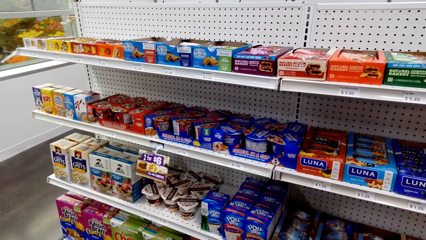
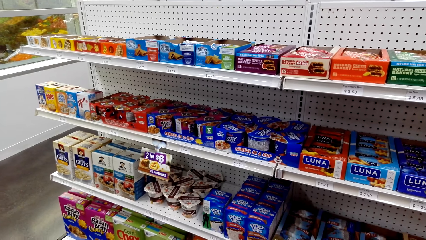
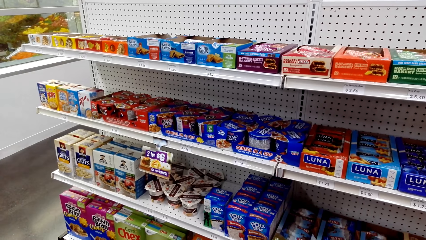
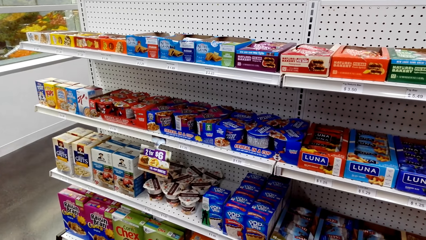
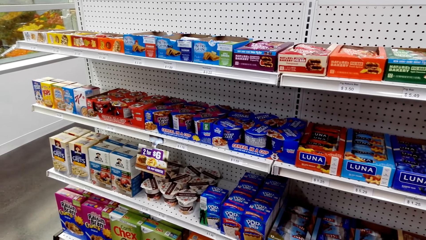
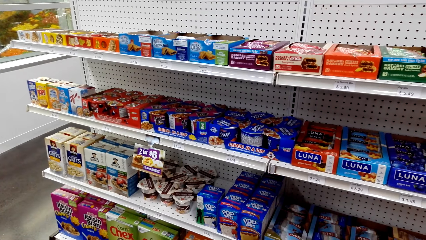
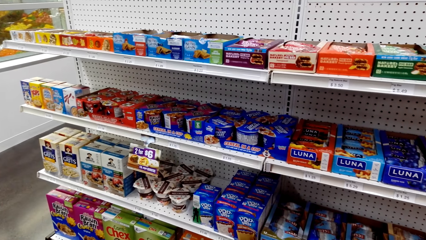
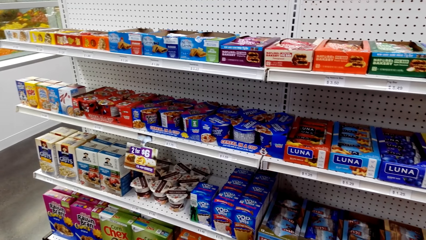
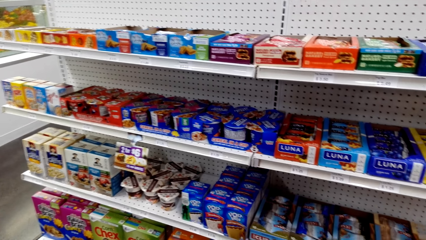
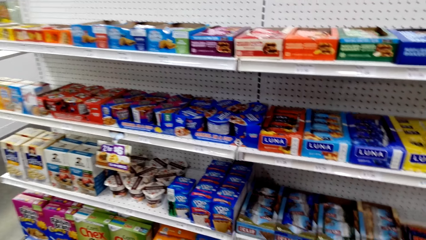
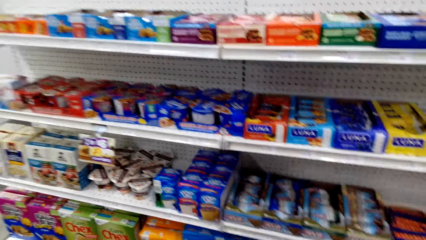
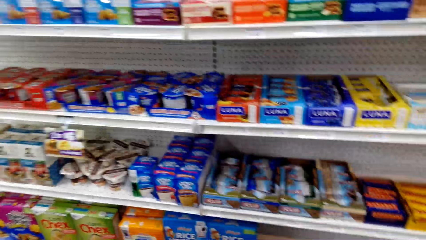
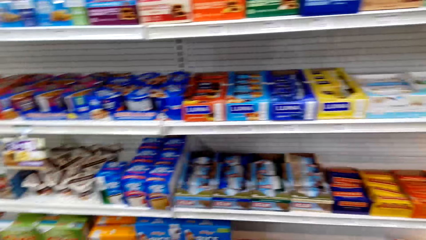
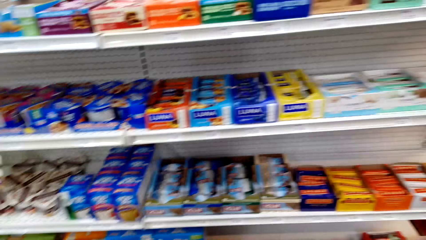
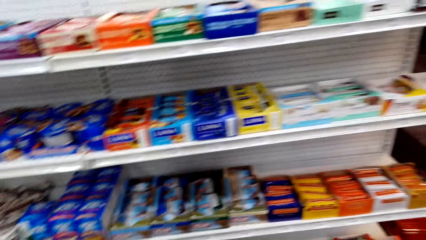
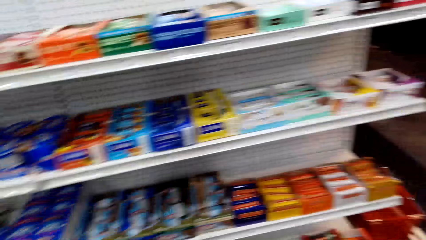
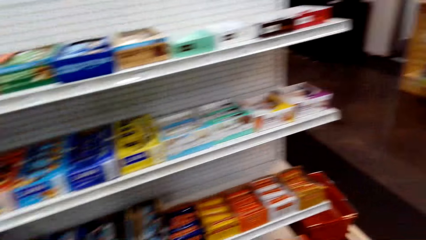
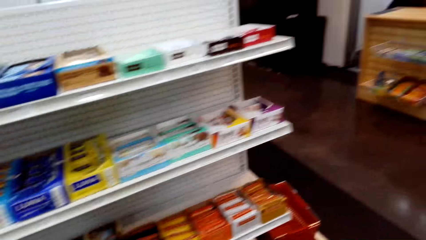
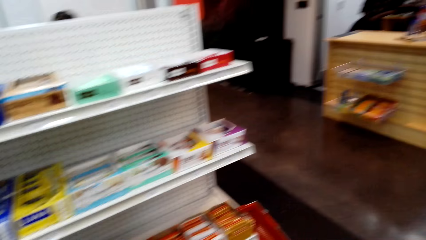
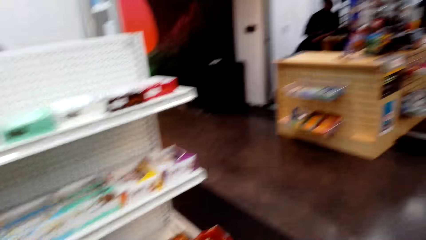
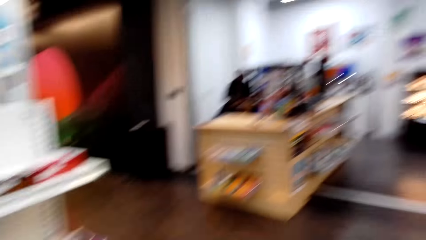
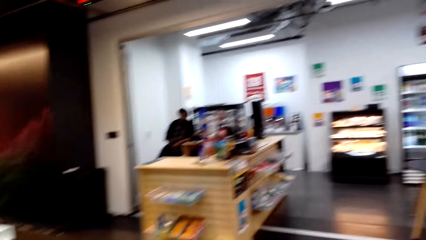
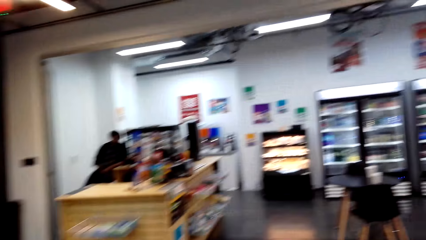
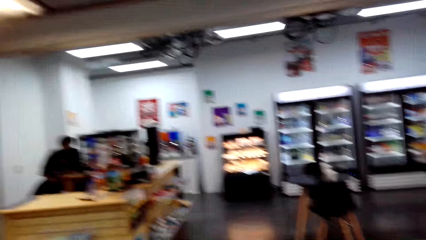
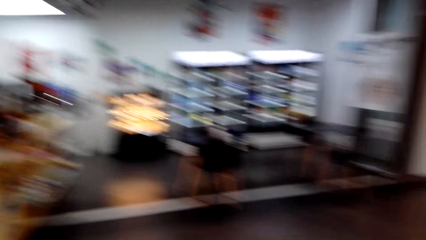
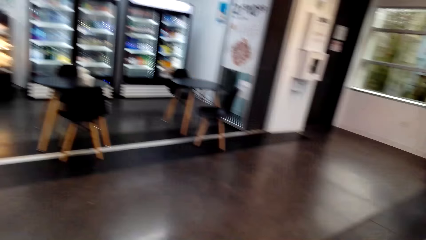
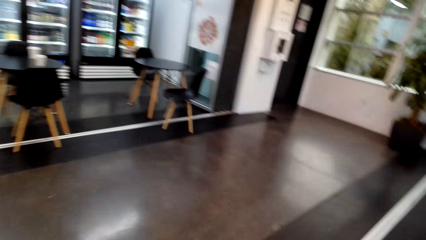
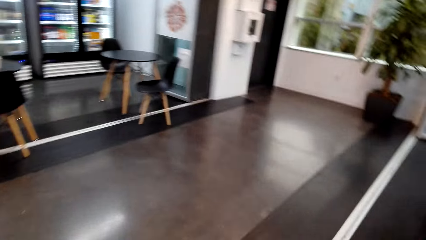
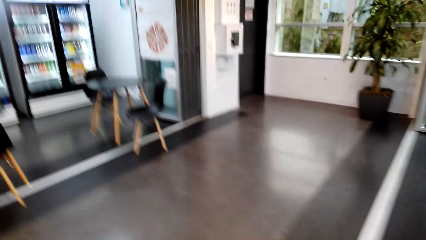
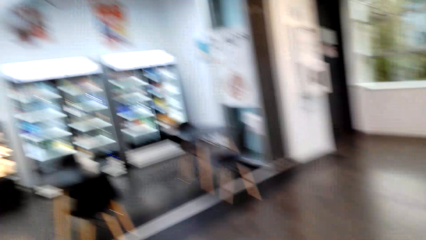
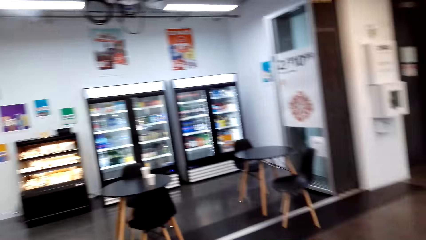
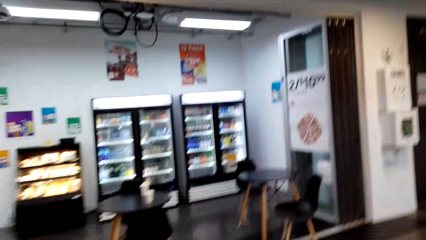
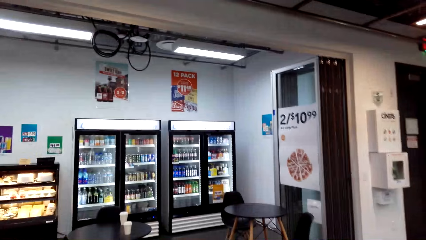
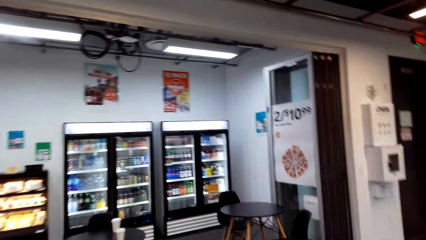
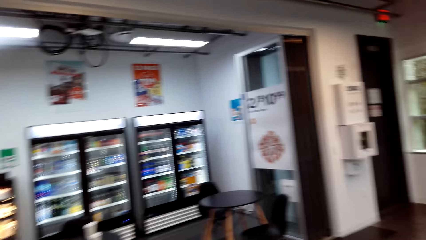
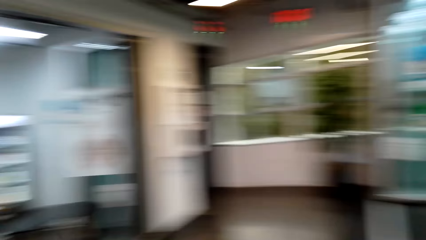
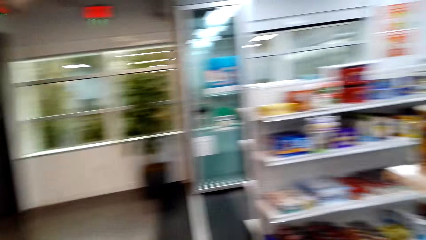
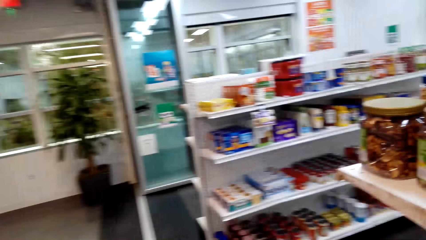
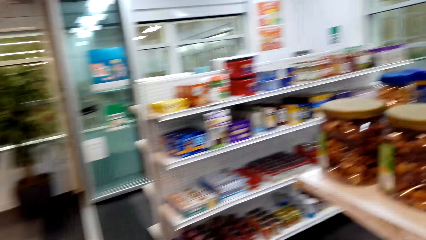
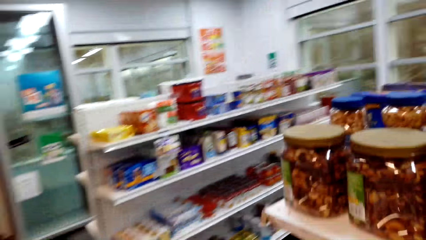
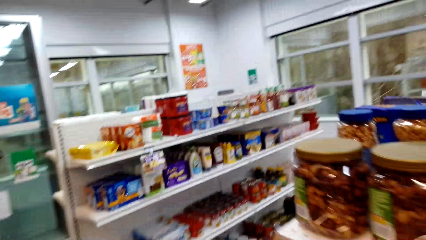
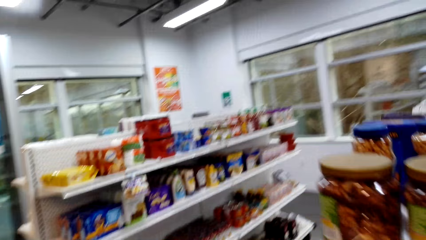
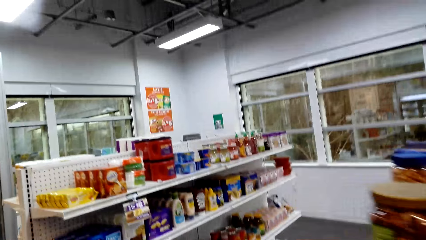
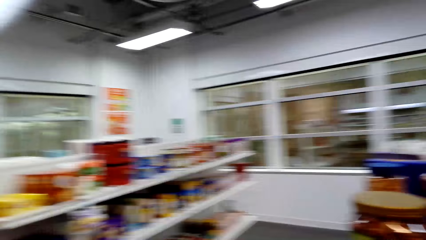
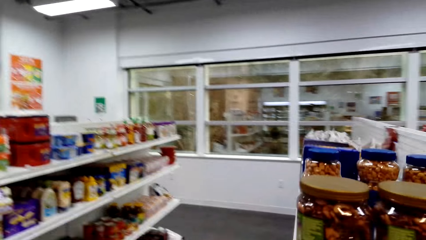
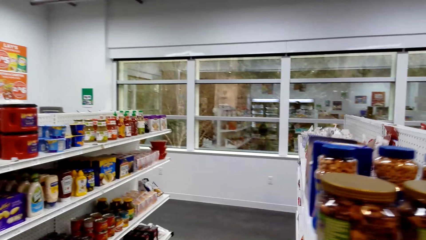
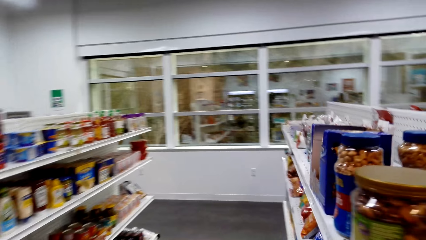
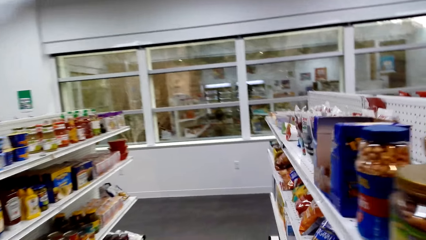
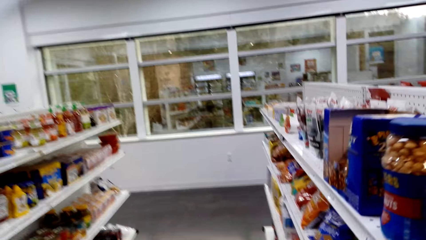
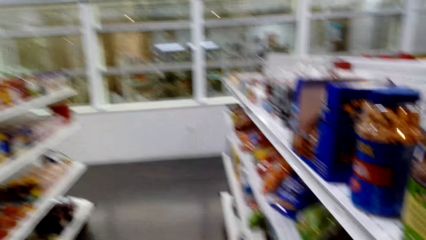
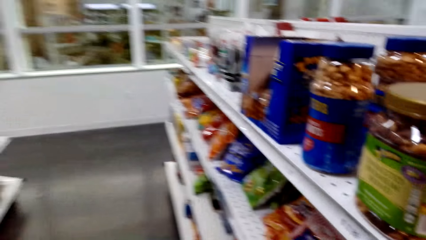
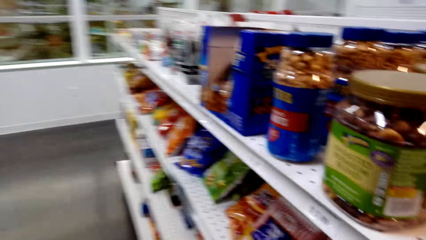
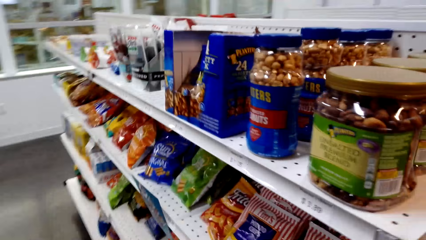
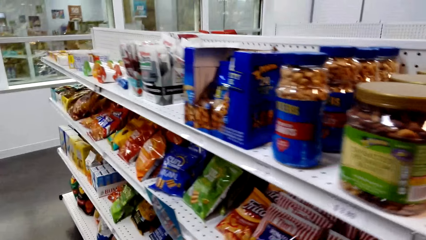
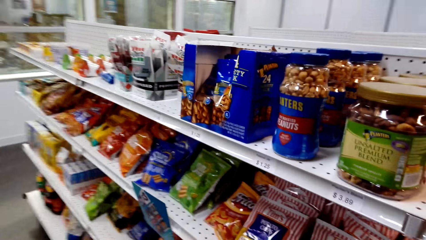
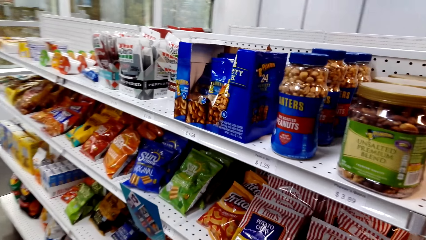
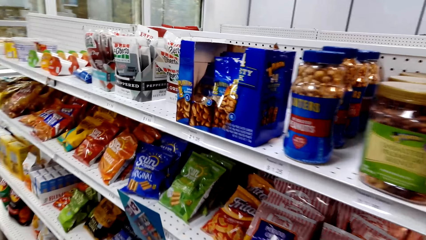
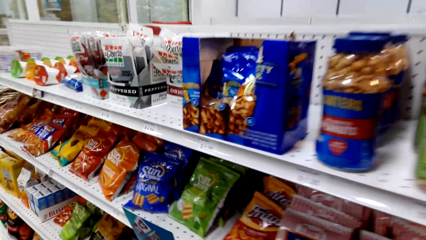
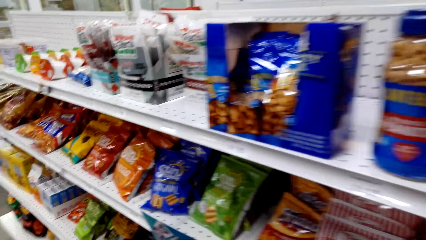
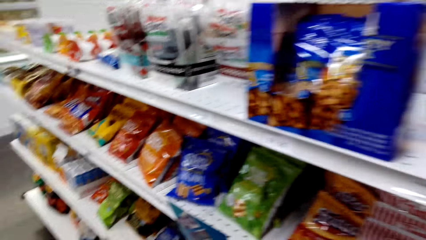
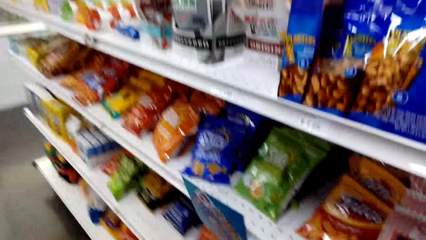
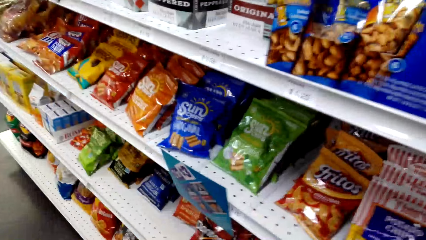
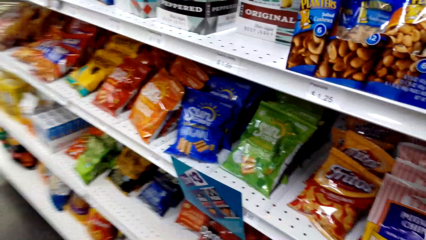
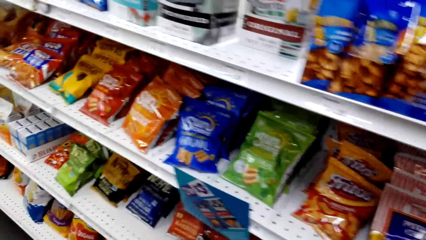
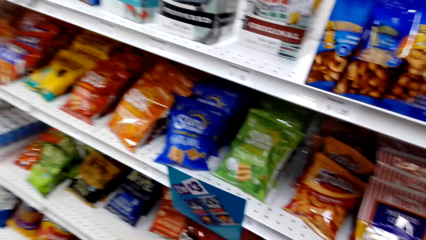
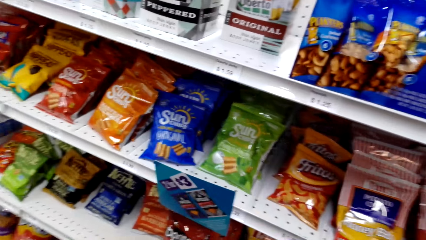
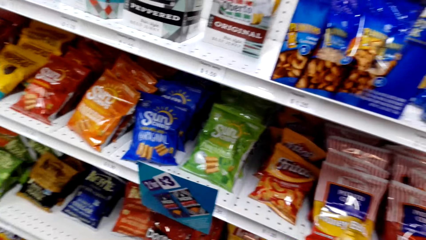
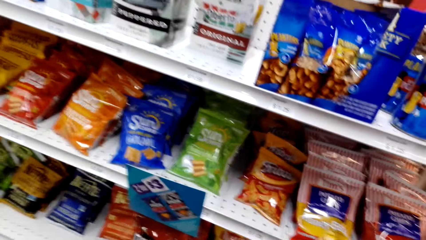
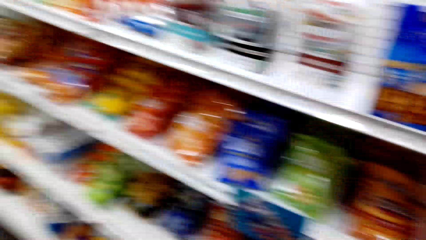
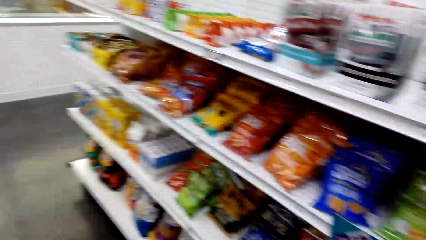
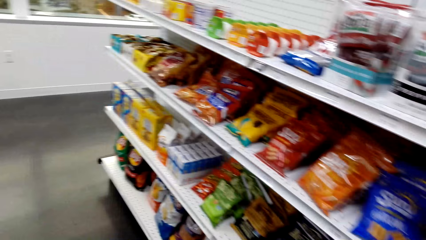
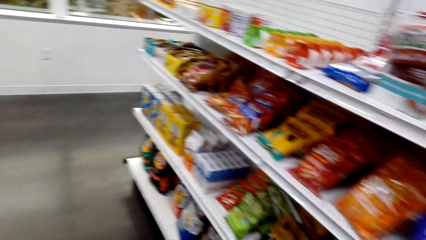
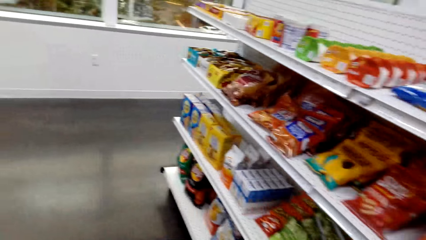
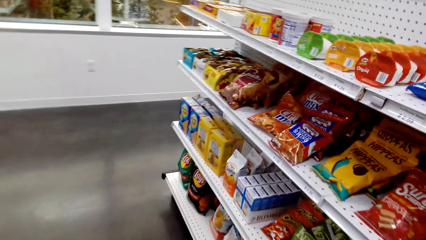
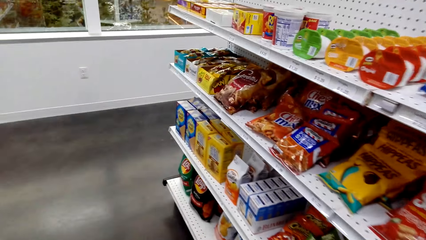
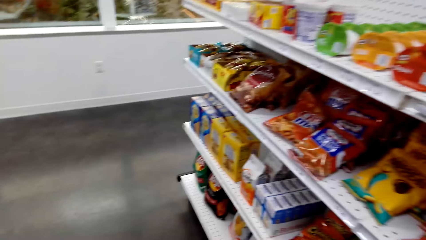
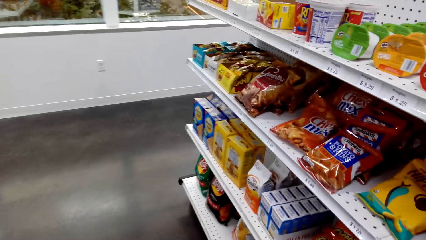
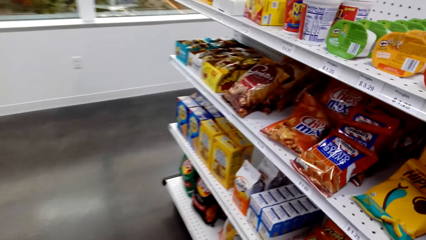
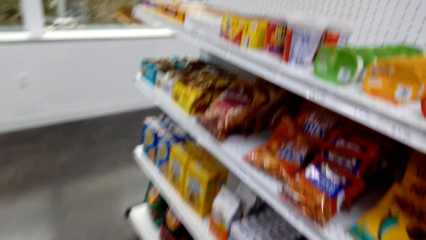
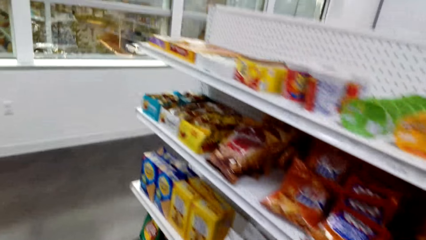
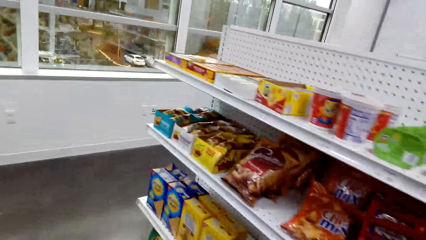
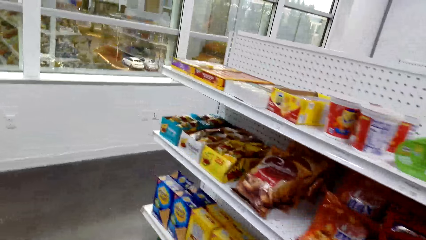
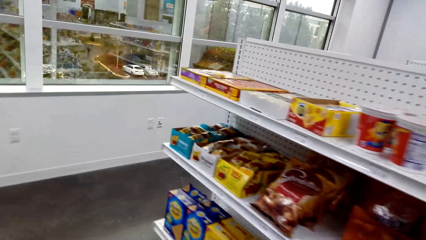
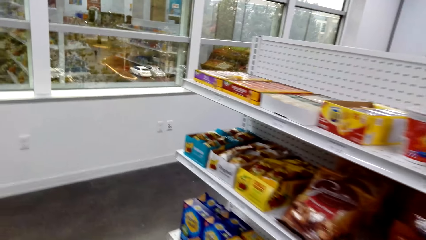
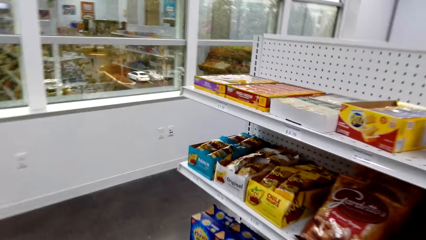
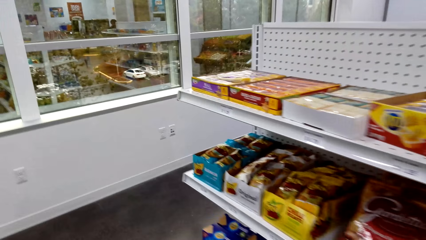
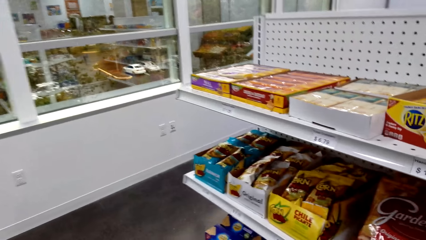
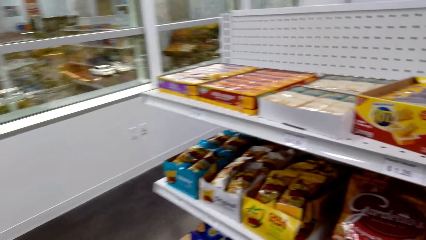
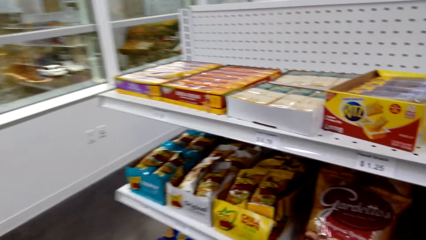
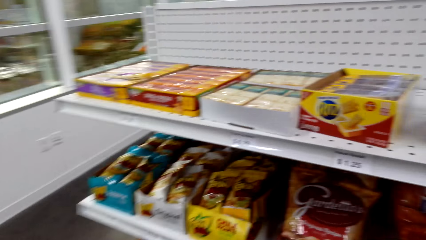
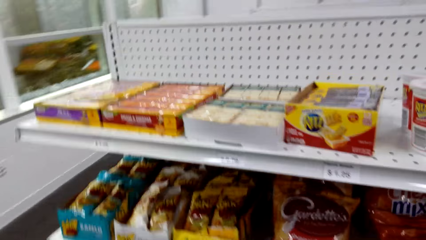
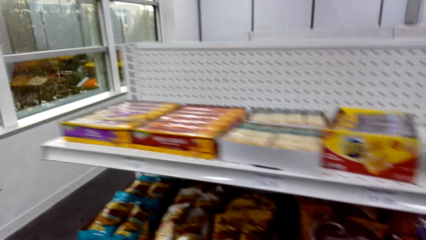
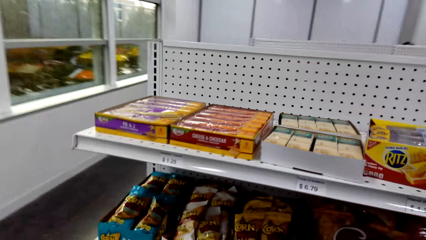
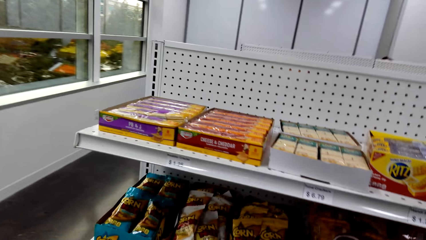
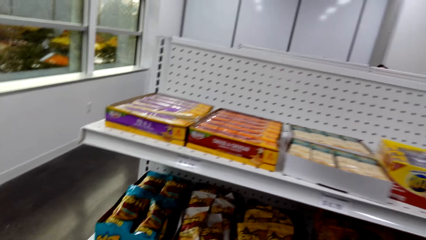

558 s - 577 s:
The camera wearer walks around. They look at snacks on the shelves. They look around and walk around.
